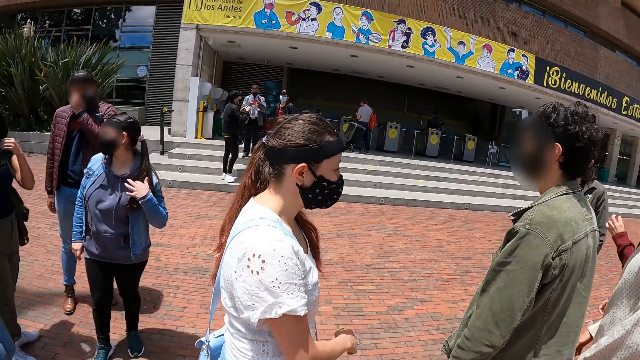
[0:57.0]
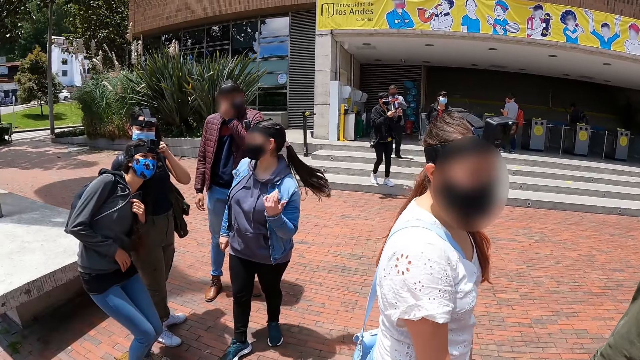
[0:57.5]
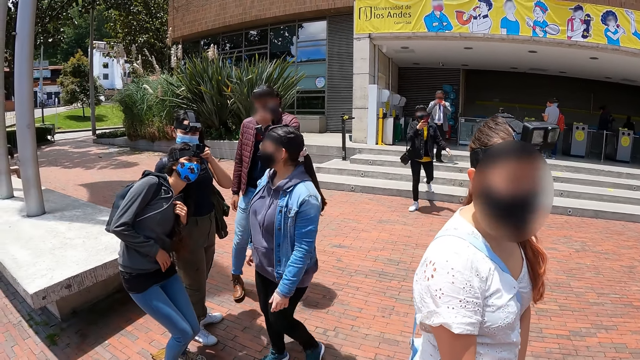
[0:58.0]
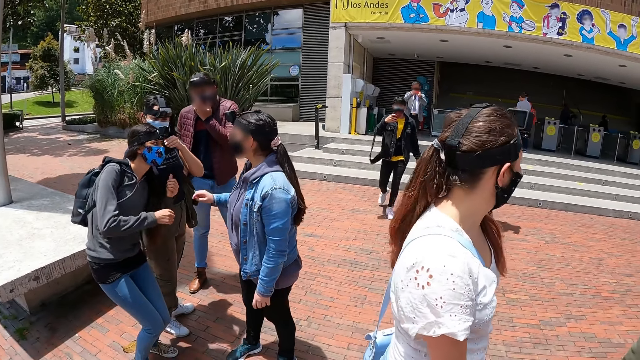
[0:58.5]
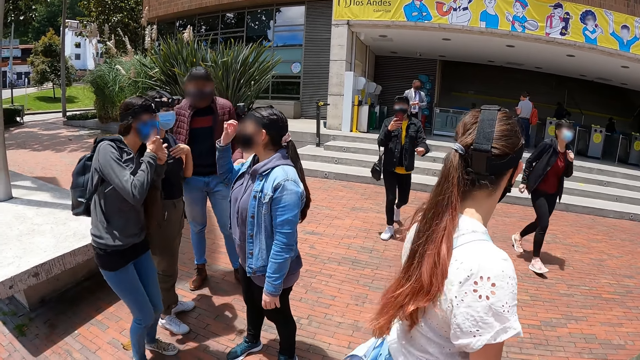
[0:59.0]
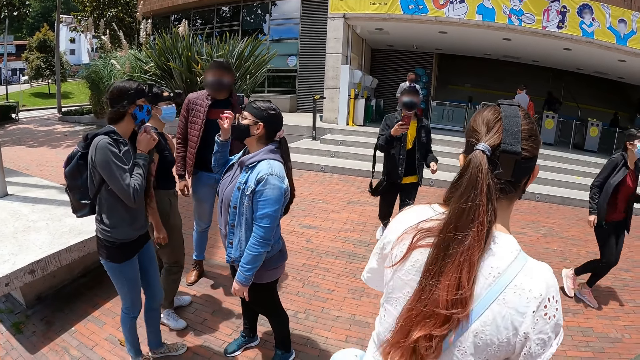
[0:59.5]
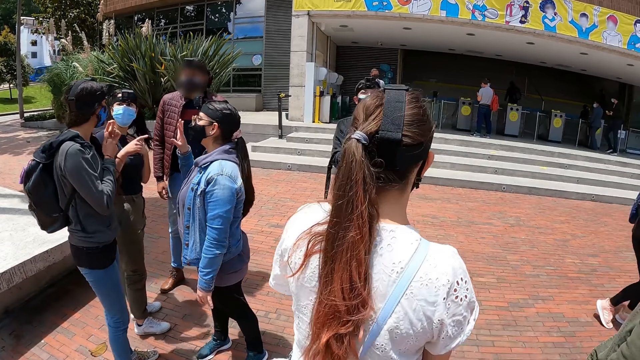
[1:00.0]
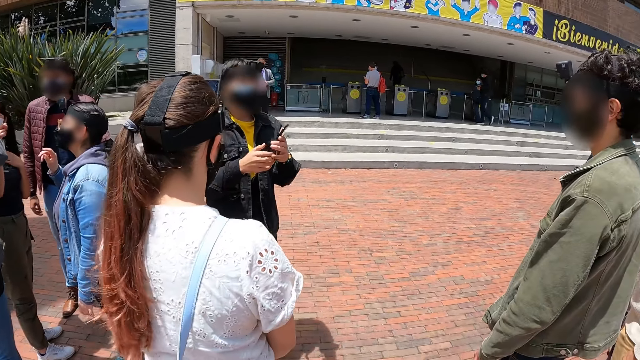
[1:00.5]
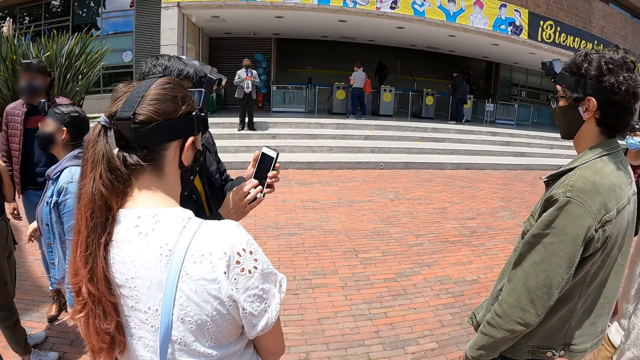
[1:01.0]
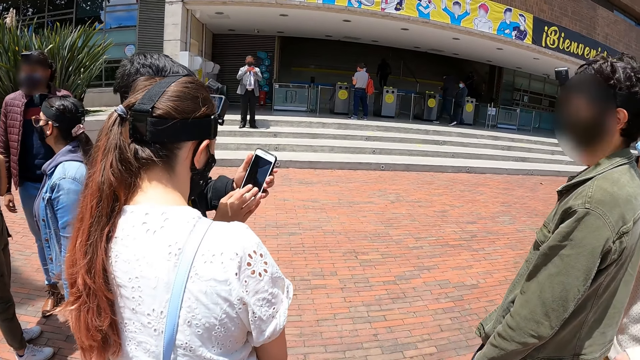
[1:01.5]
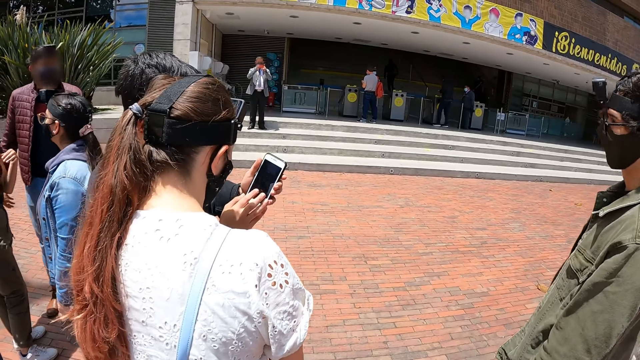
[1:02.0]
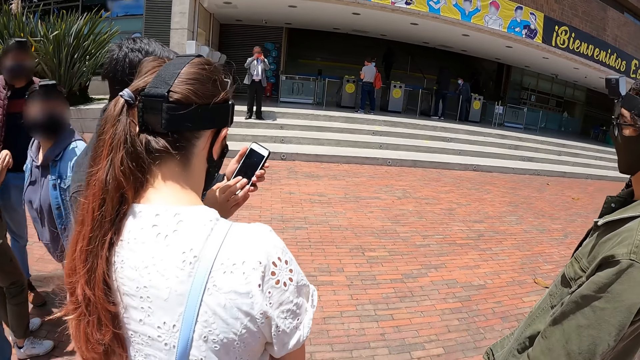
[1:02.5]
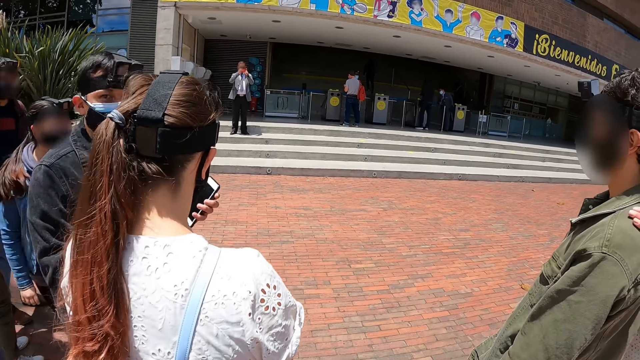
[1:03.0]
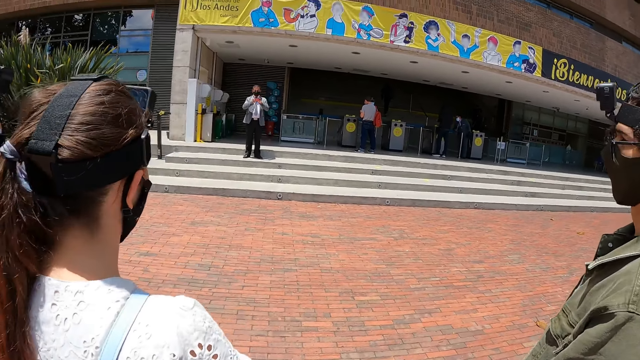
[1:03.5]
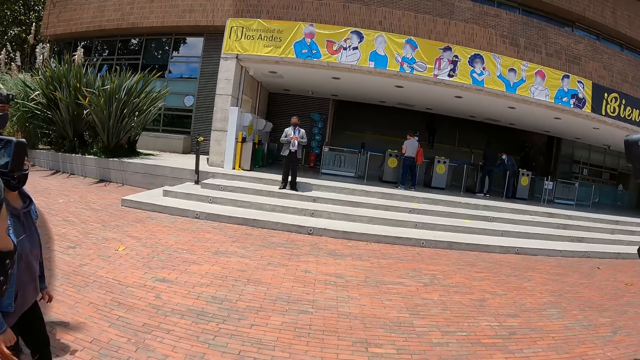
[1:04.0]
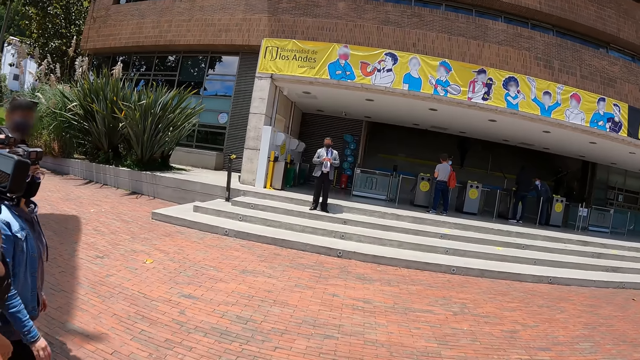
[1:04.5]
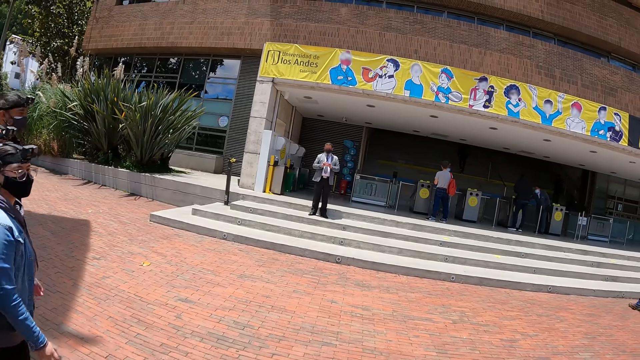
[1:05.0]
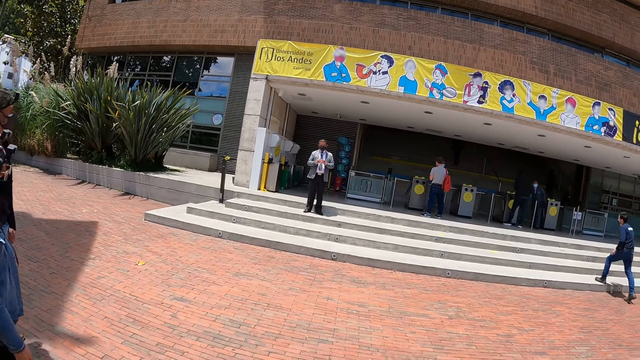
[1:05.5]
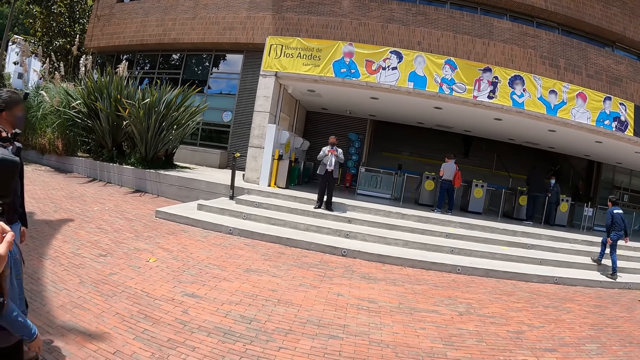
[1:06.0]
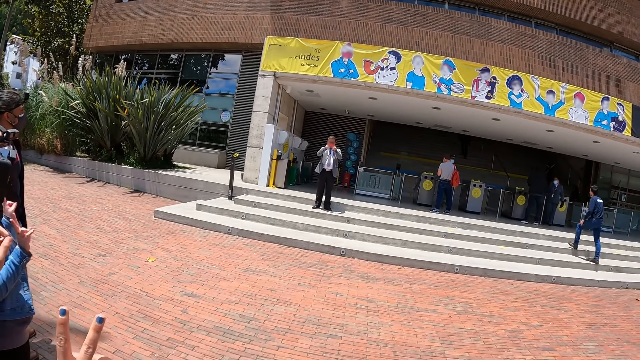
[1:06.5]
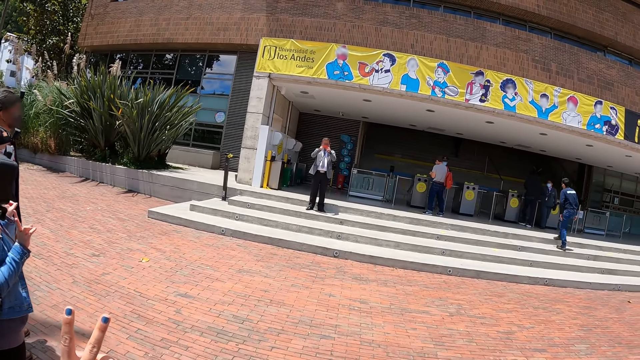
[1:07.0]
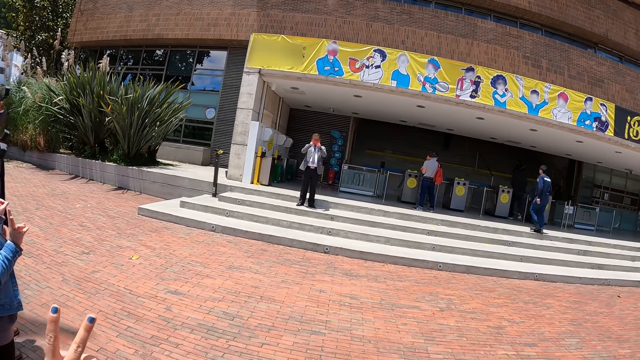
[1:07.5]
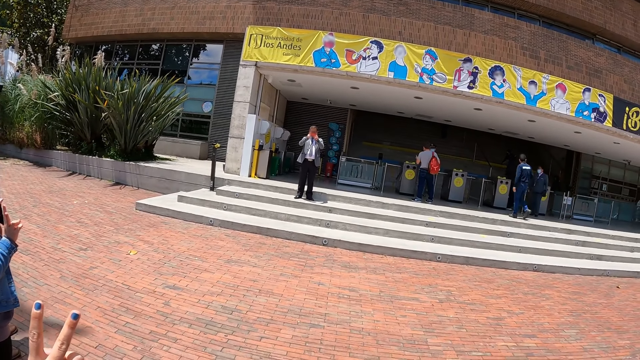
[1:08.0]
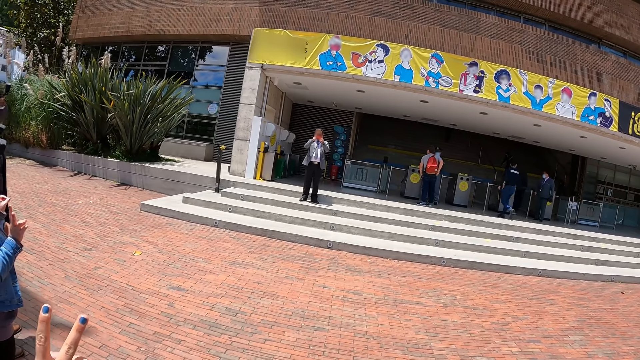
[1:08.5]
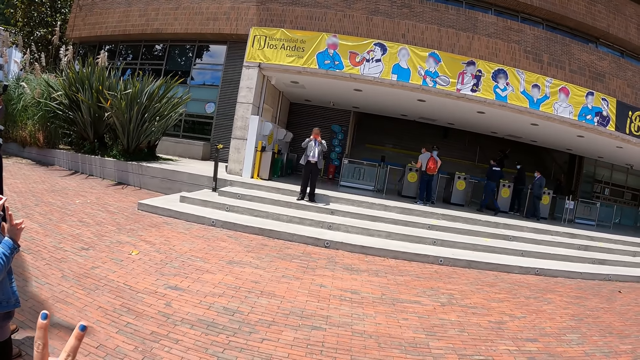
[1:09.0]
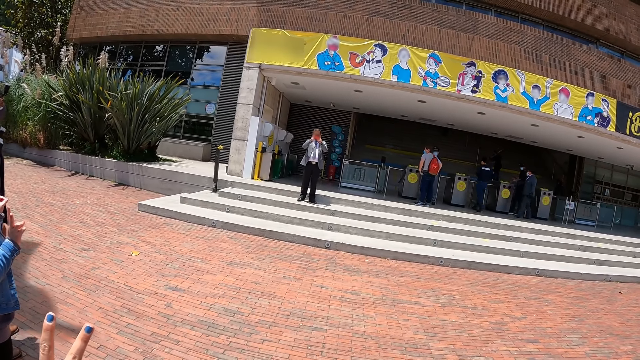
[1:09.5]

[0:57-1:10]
A man interacts with a woman. Another man uses something.

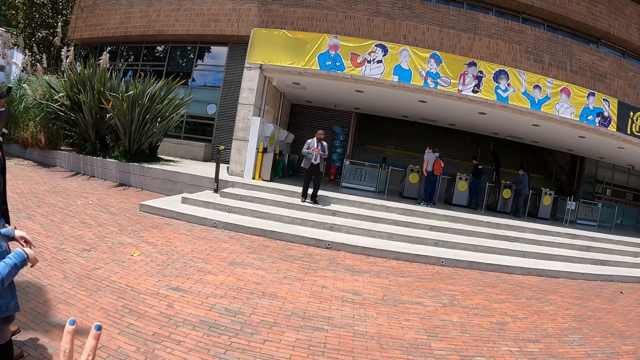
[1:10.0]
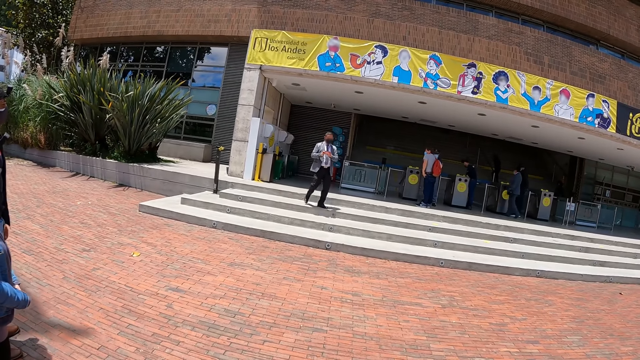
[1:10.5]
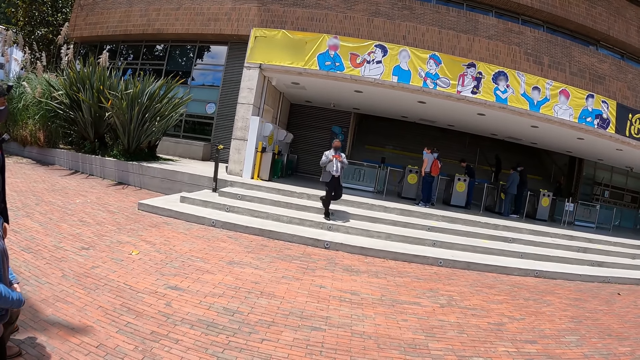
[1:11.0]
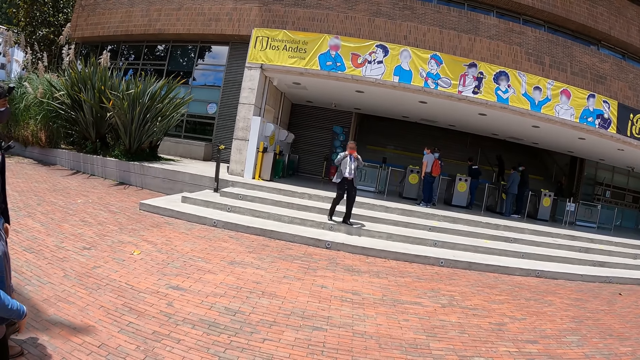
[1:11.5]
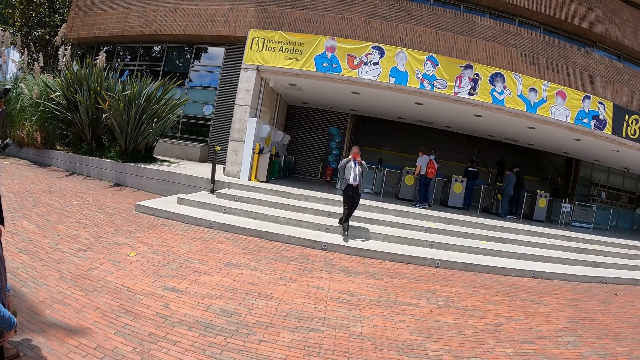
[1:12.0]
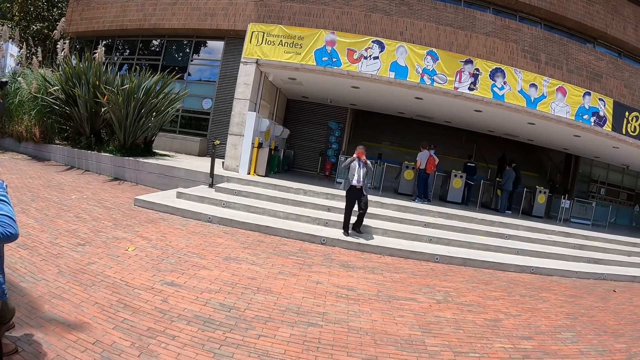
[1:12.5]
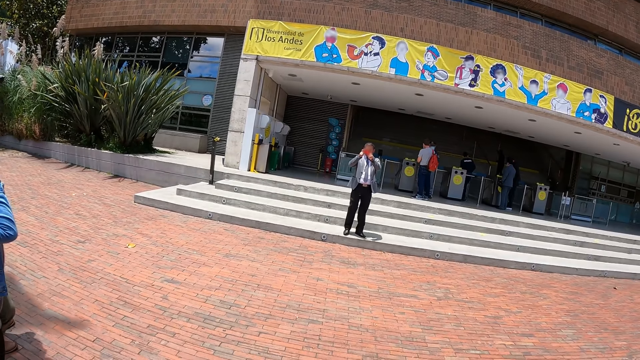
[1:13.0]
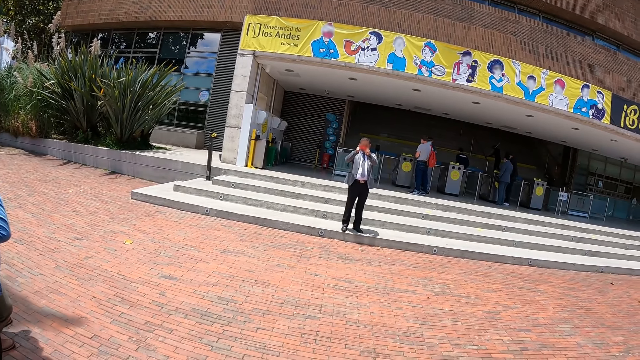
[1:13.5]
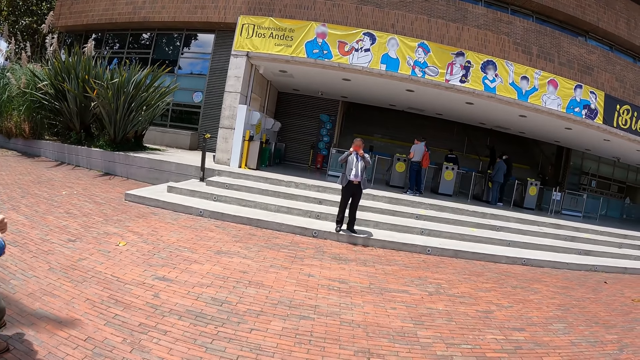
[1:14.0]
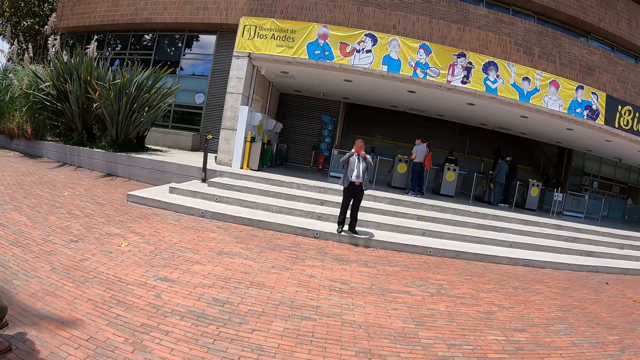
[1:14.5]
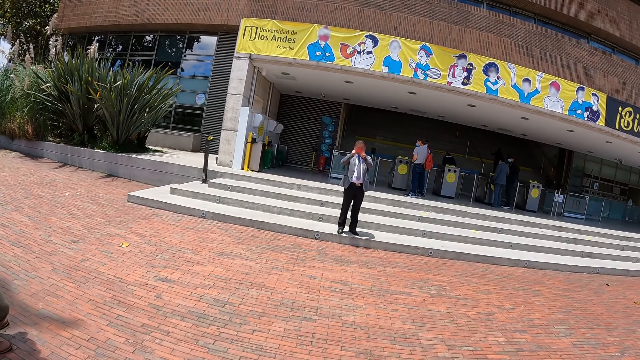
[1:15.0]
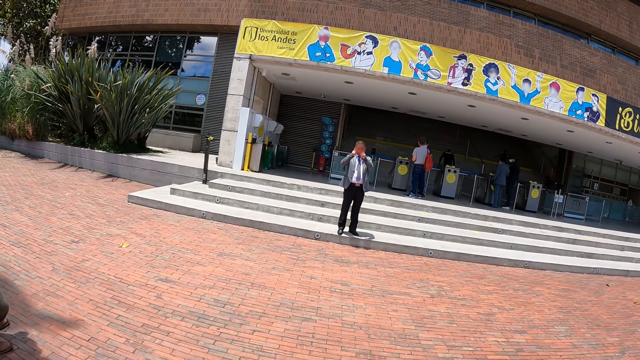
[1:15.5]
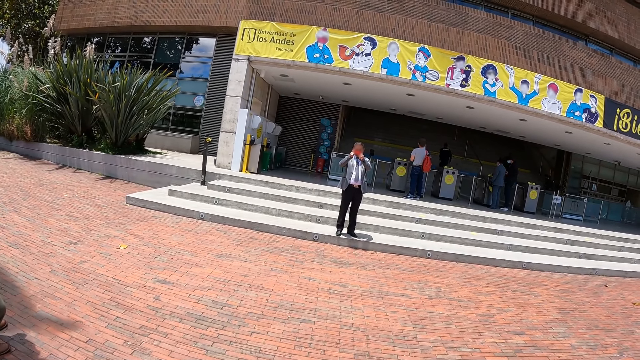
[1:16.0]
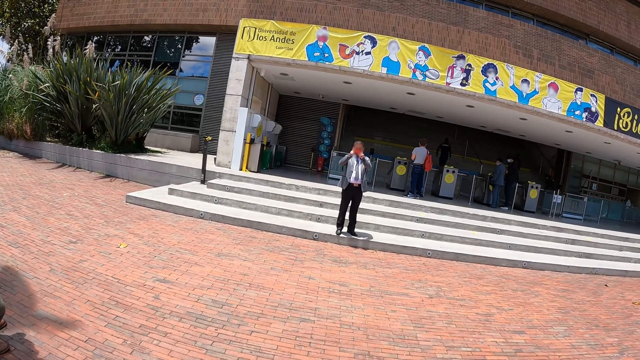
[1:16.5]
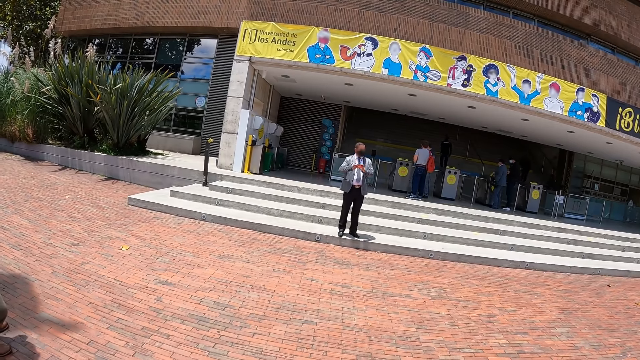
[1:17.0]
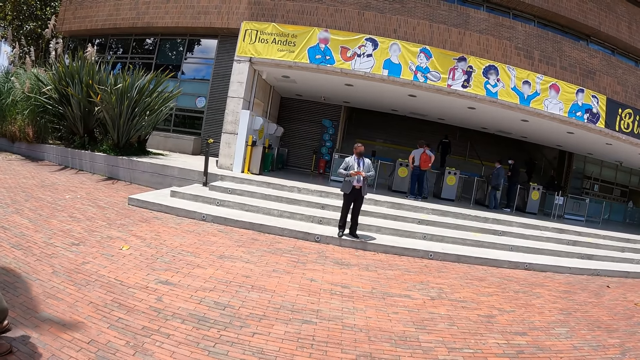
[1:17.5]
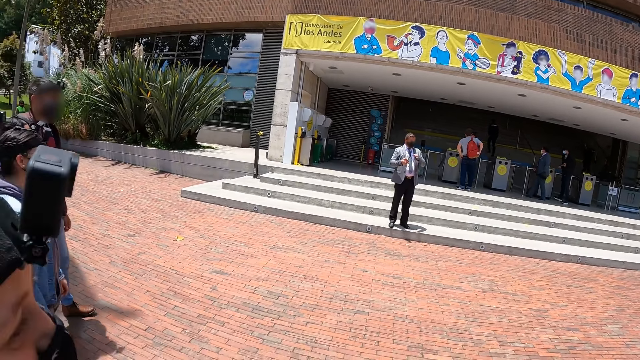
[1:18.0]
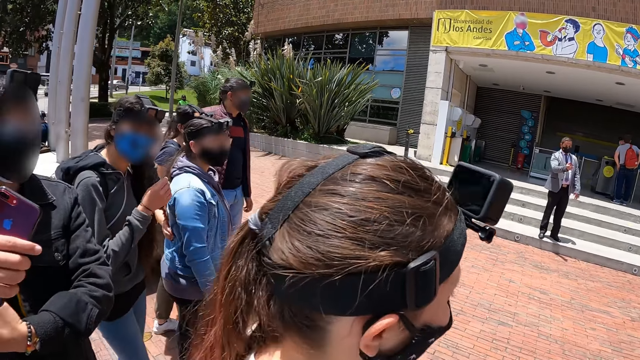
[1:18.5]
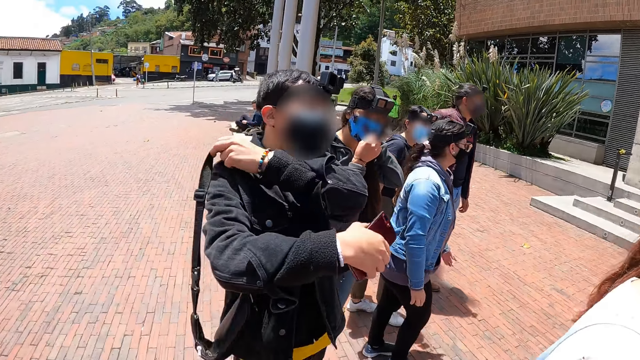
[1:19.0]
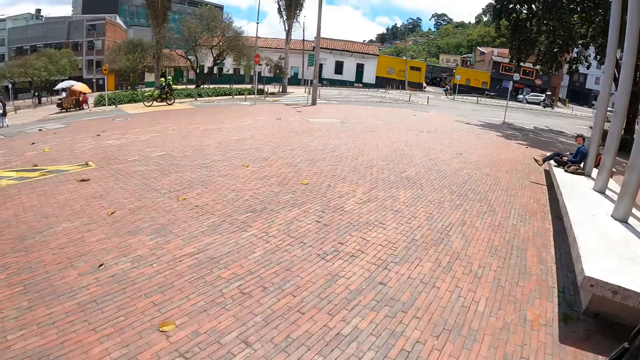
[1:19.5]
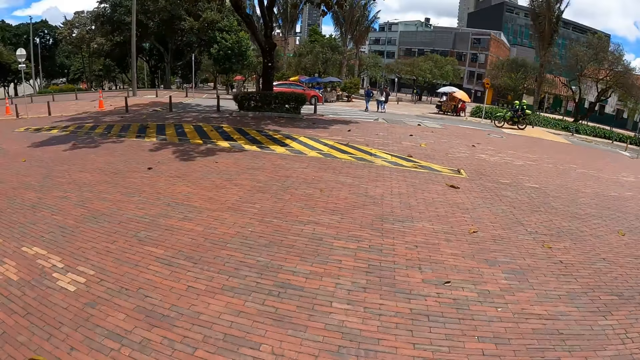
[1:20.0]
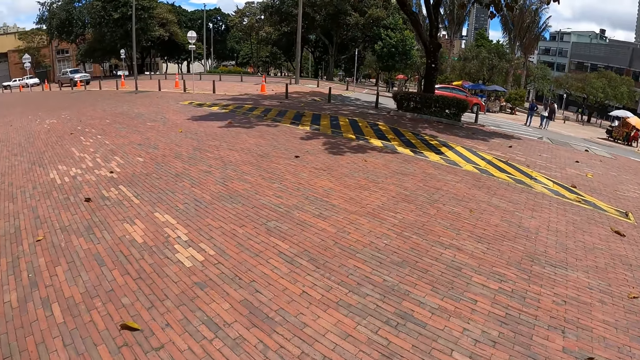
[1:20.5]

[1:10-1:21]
A man walks around. The man uses something. The camera wearer looks around the compound.
